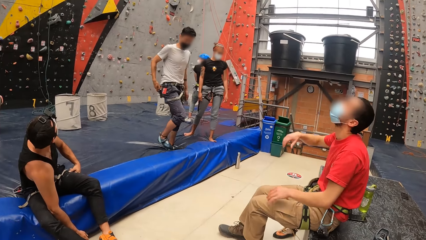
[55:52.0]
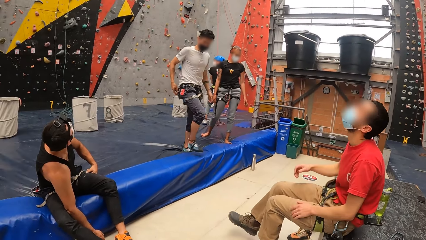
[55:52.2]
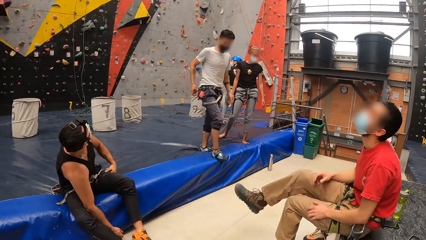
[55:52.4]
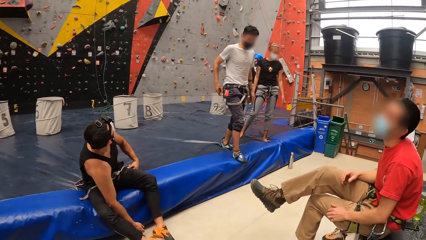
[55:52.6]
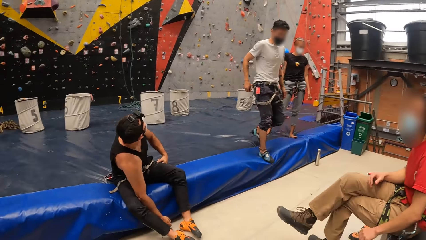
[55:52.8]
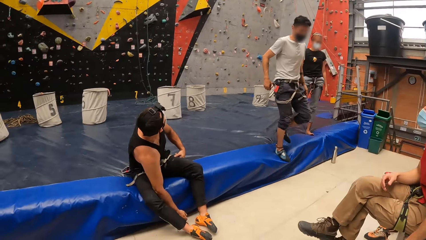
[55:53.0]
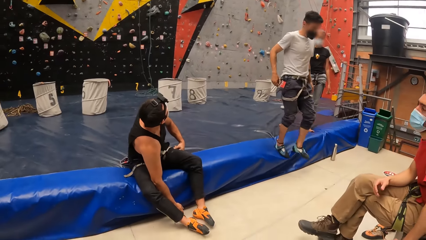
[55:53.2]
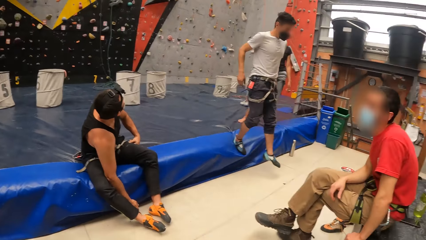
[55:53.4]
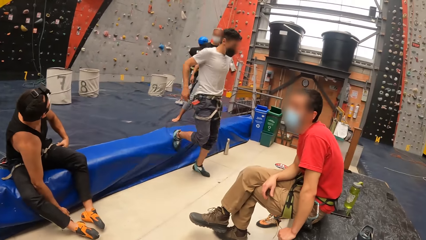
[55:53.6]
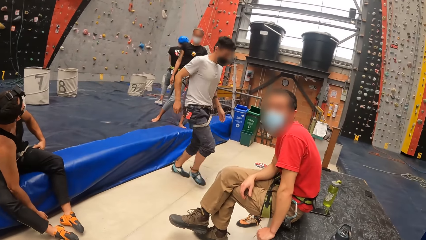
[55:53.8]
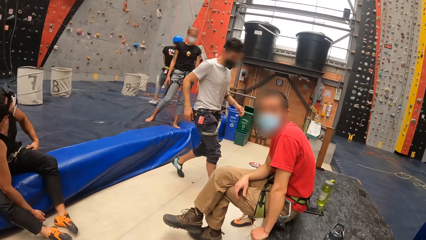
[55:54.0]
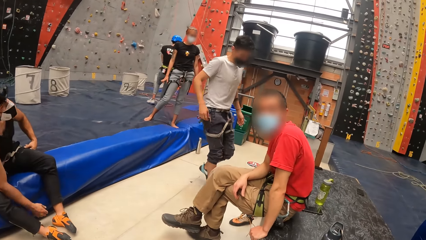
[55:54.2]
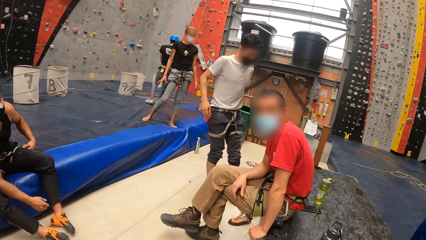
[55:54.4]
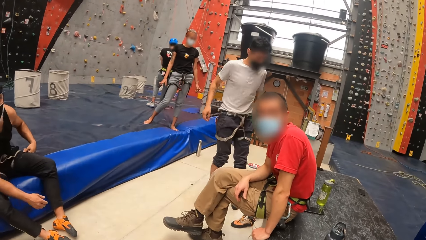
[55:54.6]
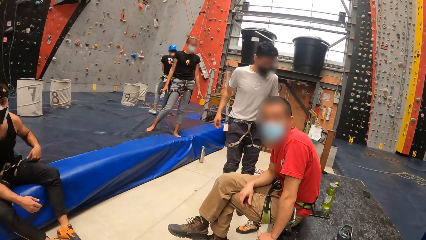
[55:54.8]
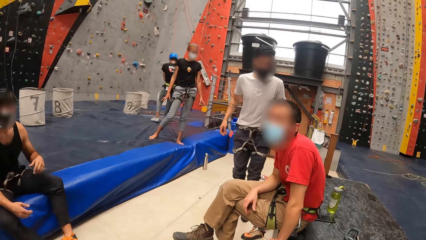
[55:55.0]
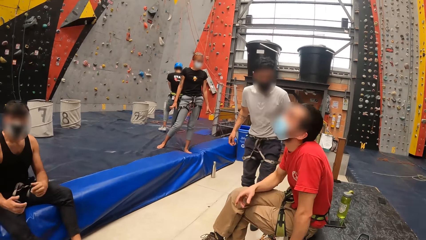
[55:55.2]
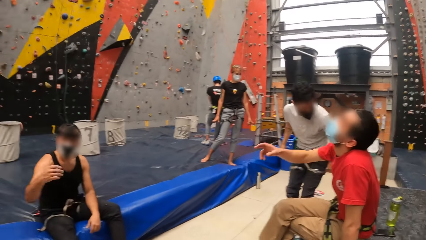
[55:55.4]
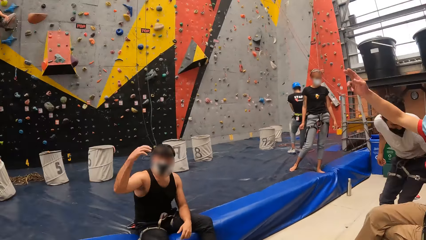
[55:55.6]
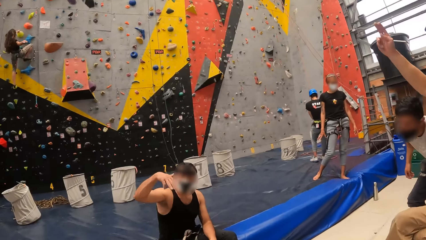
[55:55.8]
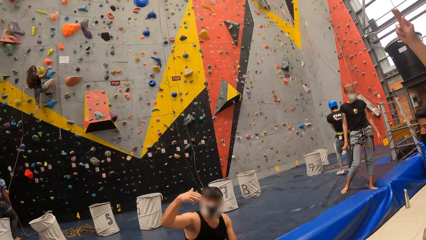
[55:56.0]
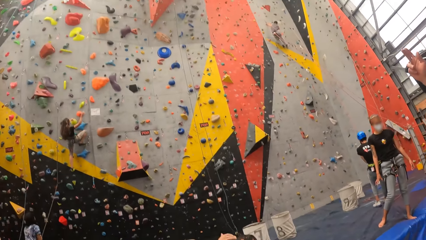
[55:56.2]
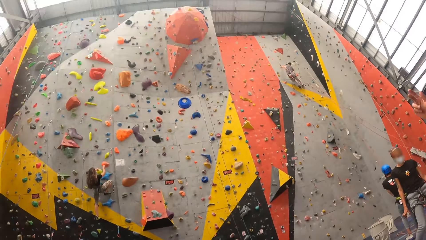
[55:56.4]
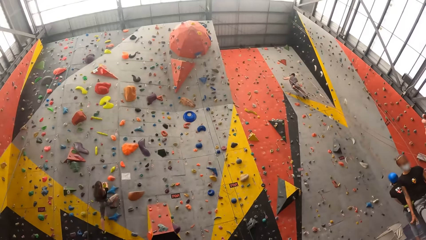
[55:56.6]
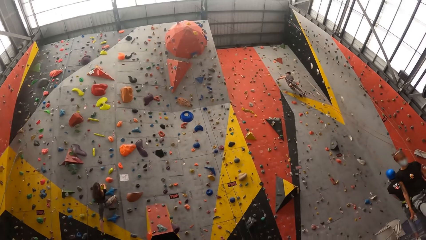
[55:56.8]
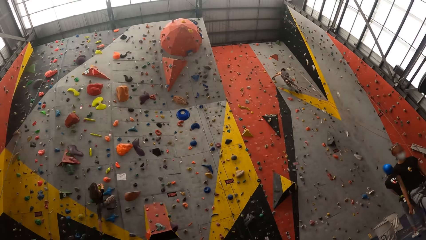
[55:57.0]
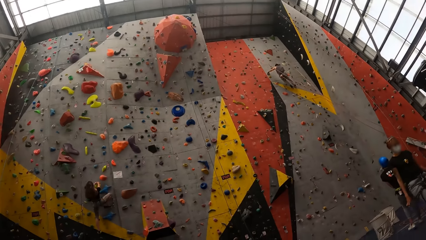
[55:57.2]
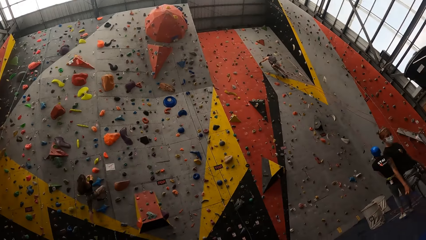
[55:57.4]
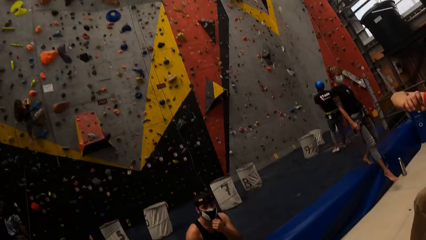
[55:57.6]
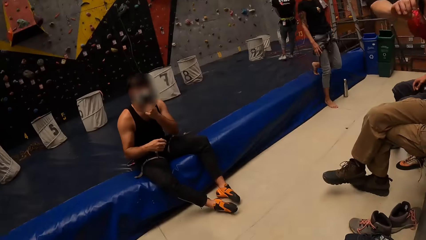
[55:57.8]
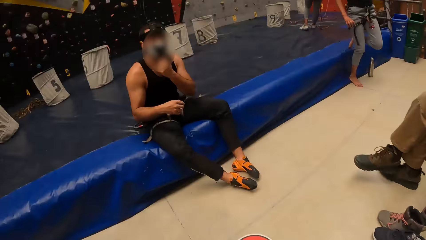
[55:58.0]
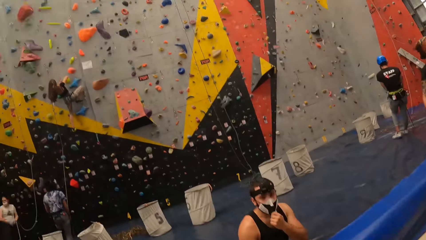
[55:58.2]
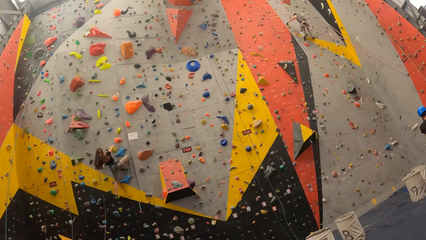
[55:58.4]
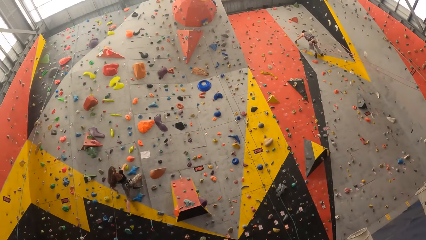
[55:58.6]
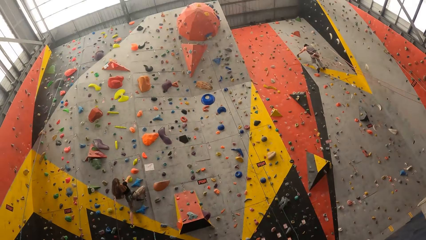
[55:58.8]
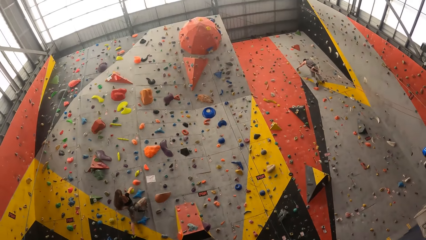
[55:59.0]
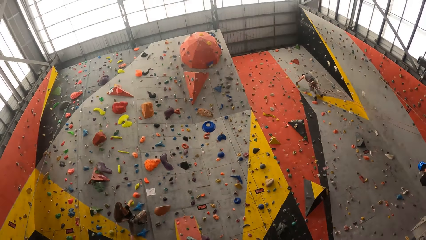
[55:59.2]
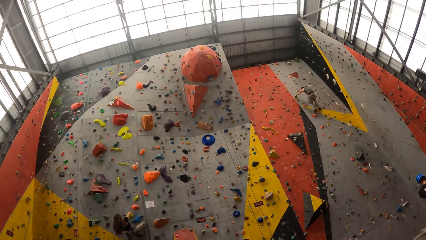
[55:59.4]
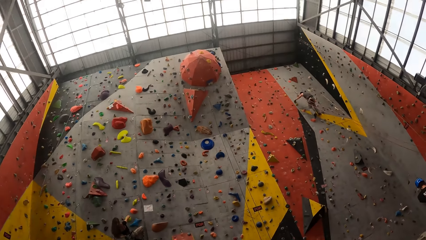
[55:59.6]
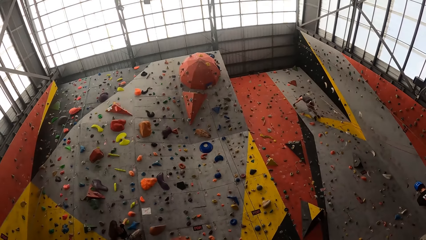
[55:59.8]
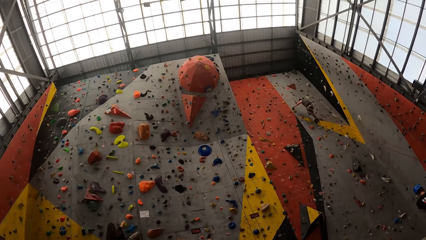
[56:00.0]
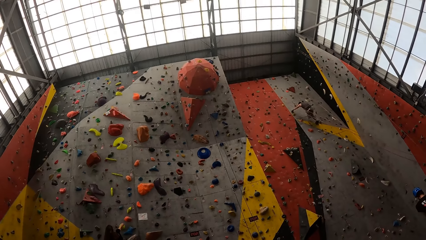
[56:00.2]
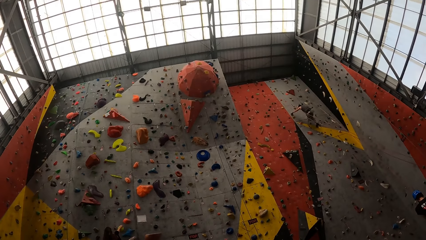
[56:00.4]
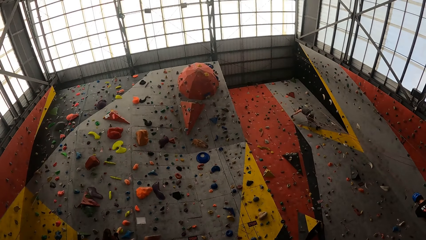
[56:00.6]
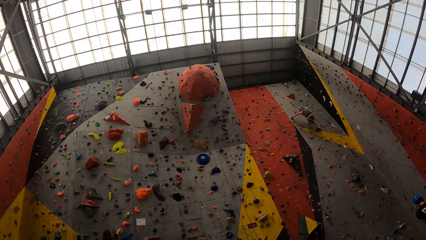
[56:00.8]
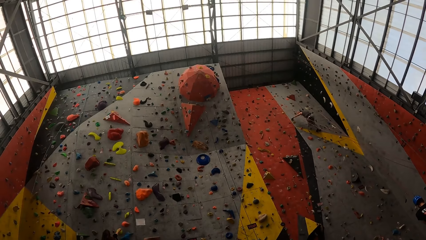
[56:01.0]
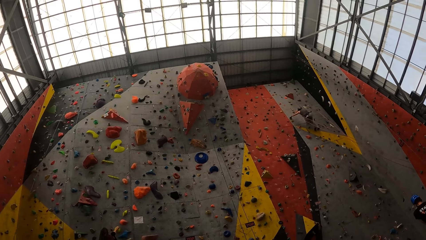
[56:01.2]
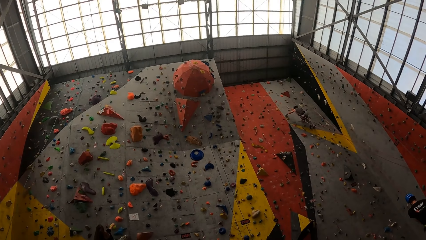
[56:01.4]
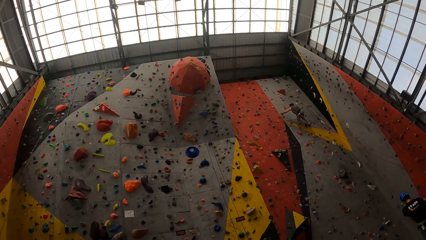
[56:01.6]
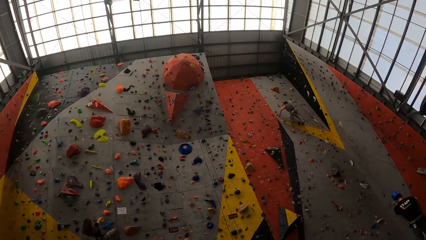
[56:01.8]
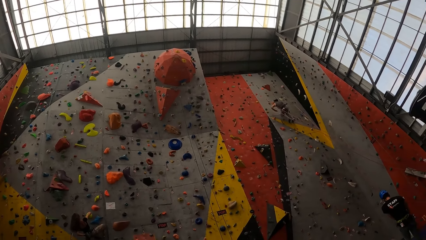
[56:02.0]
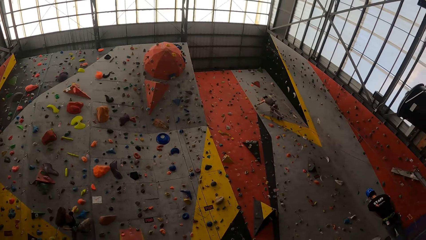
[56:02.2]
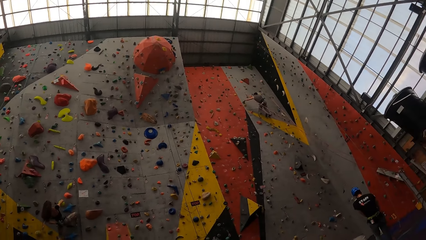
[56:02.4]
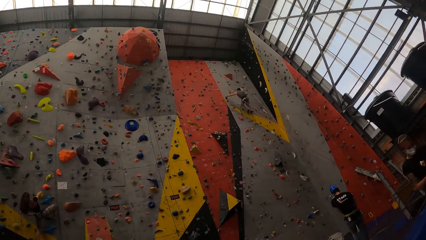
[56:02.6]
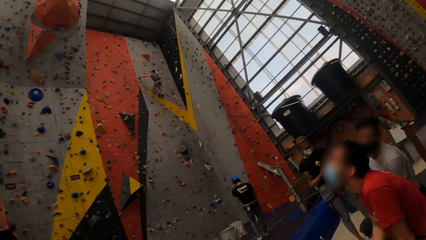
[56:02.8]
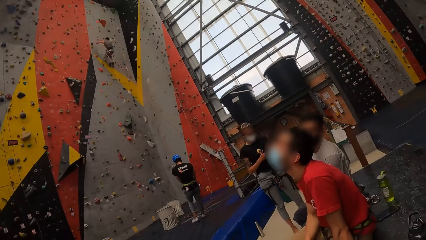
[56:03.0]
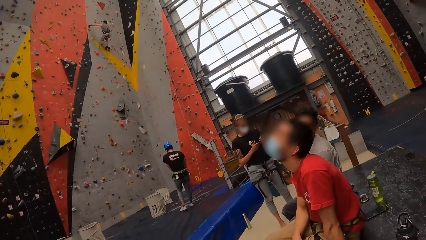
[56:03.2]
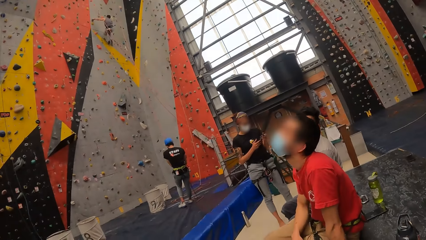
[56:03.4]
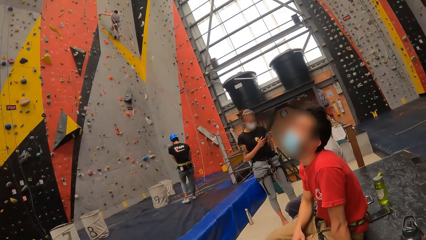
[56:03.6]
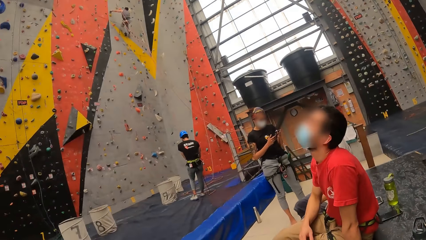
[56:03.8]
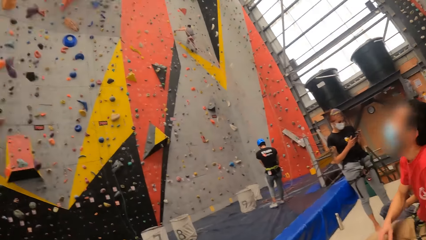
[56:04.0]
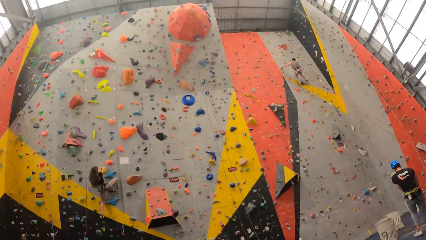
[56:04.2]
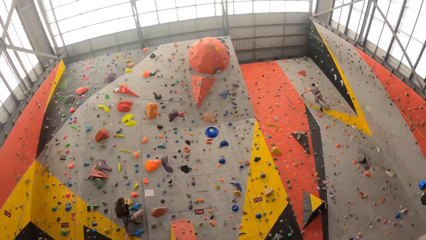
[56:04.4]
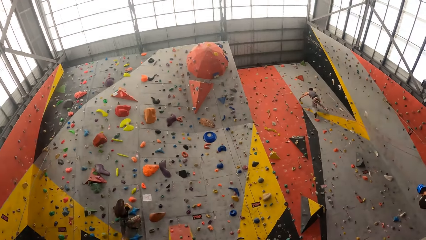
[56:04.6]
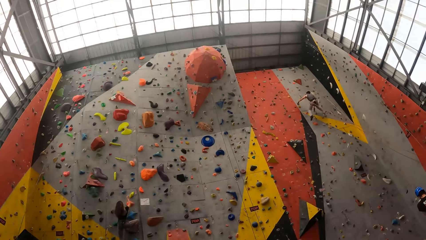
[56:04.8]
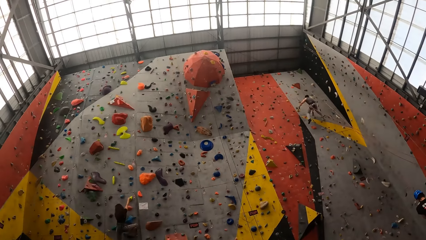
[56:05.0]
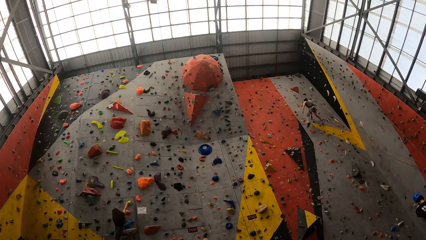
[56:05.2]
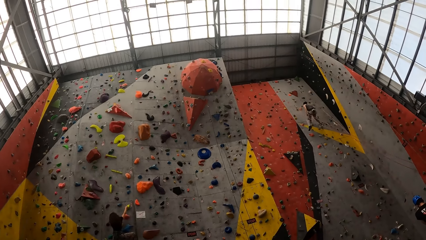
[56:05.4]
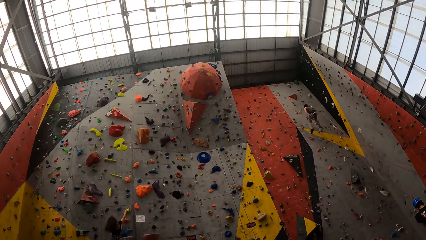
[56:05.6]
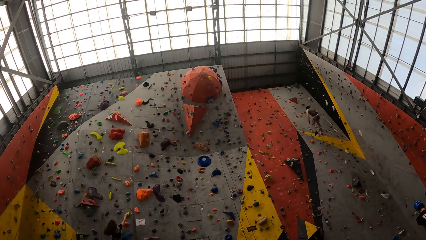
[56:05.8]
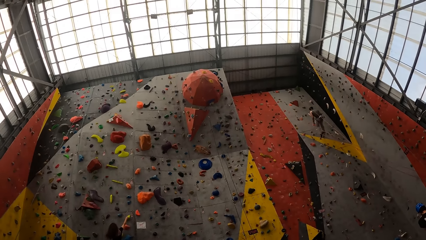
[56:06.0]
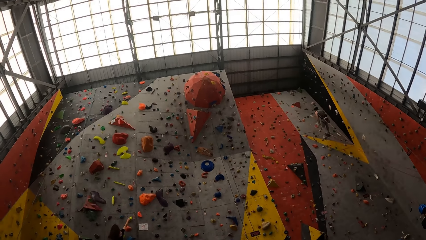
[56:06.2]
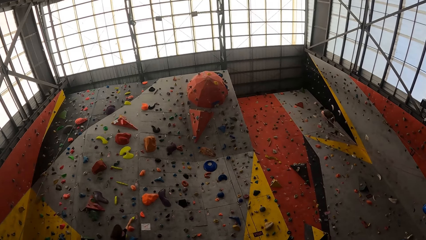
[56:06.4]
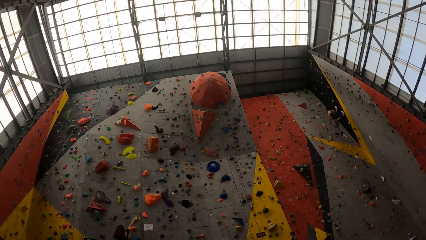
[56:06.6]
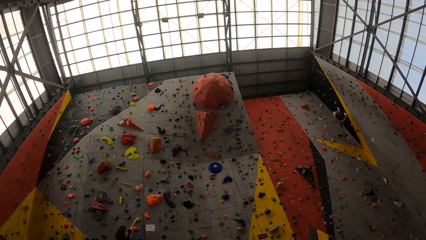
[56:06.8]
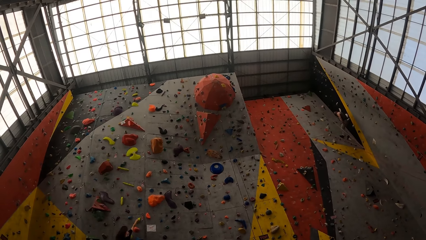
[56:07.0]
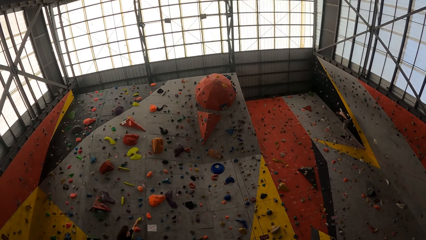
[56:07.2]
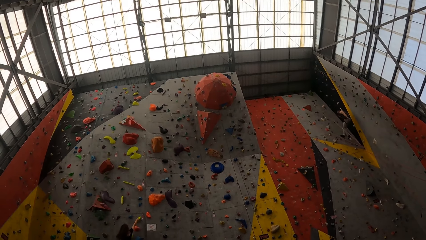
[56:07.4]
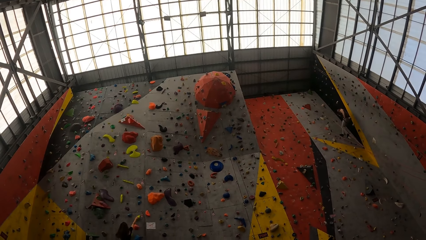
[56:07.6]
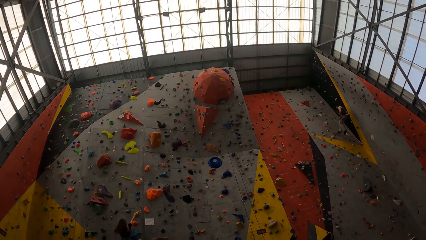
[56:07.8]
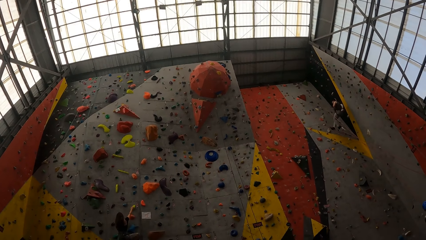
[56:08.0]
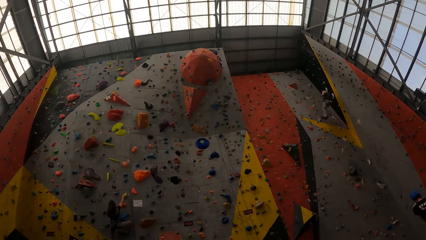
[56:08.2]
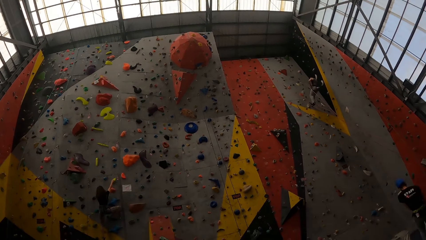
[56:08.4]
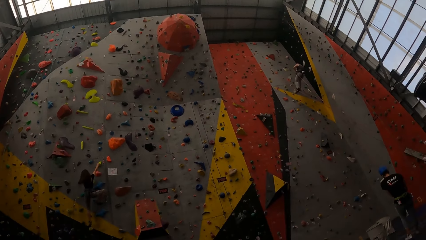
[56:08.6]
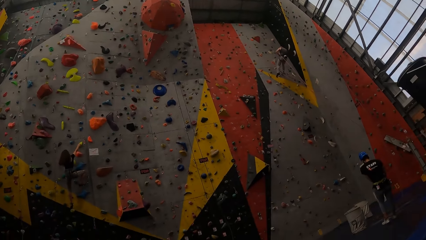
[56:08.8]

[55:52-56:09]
A man and another man look up the building. The first man twists the legs. The other man looks at the camera wearer. The first man looks up the building and points fingers up. The camera wearer stares up the building. They stare around. The other man grabs the face mask with a left hand. The camera wearer stares up the building. The first man looks up the building. The camera wearer stares up the building.
